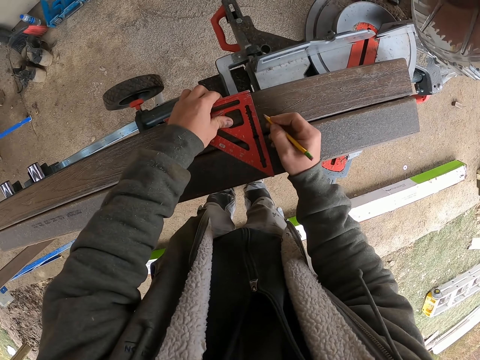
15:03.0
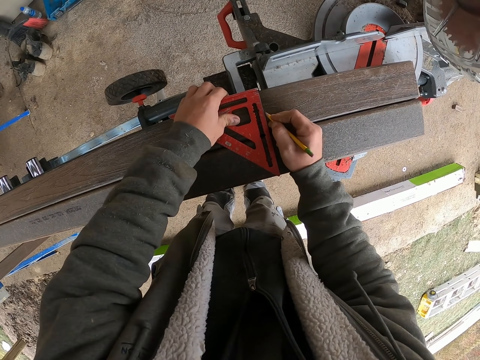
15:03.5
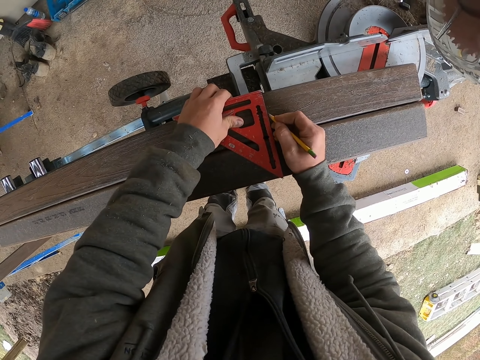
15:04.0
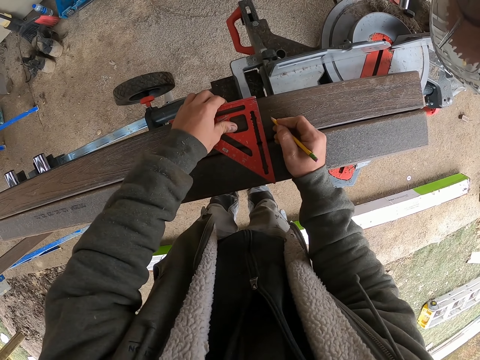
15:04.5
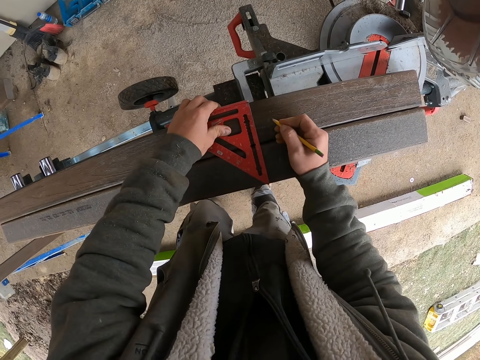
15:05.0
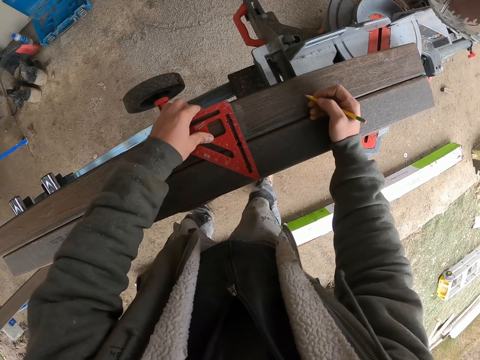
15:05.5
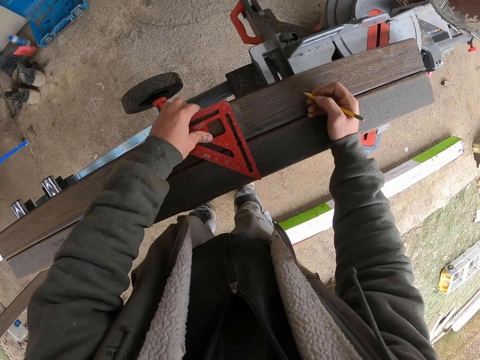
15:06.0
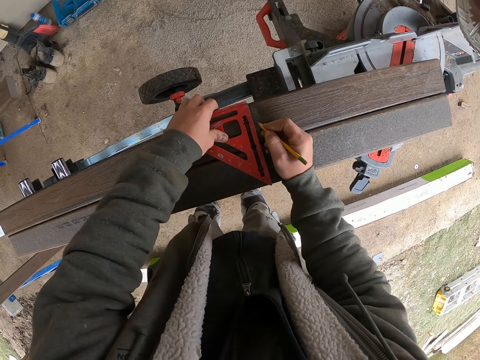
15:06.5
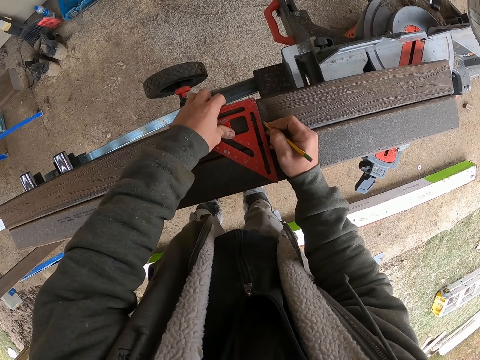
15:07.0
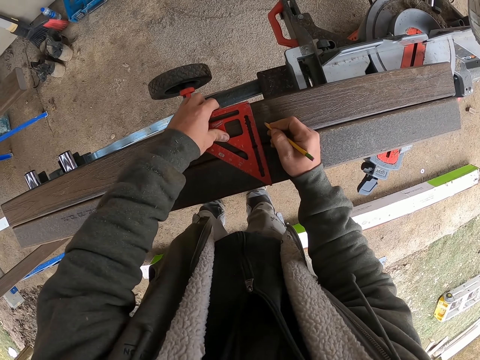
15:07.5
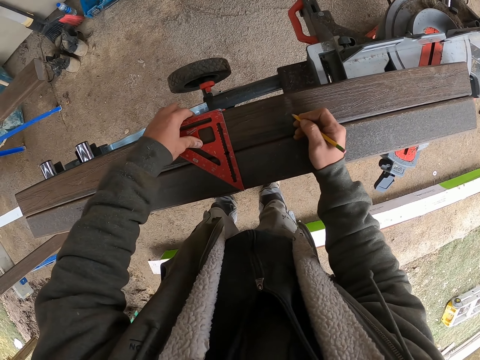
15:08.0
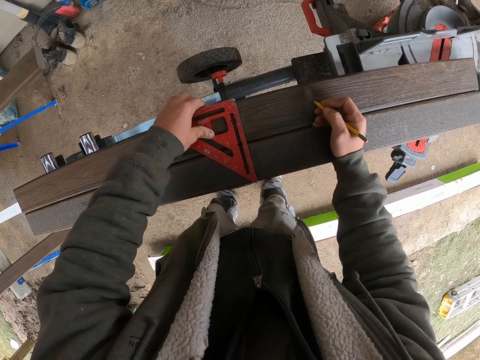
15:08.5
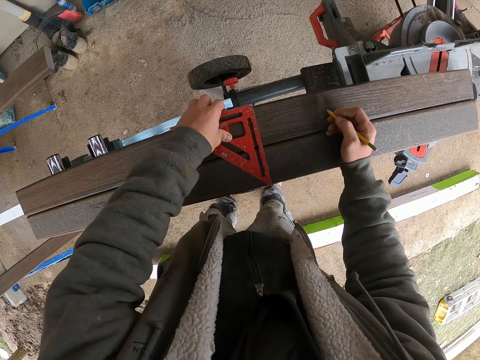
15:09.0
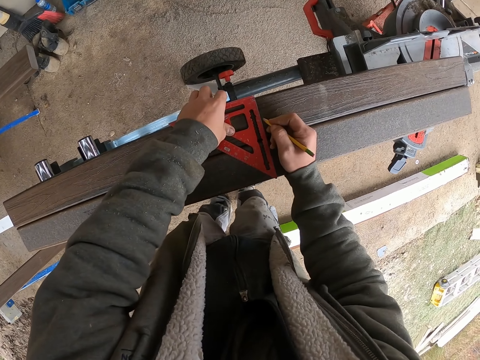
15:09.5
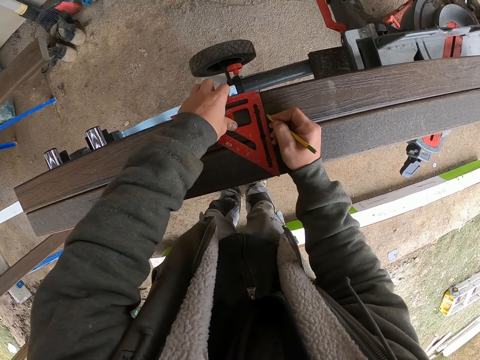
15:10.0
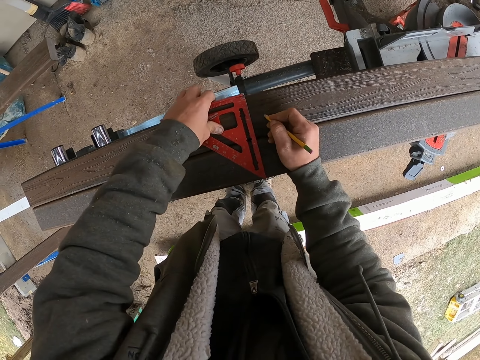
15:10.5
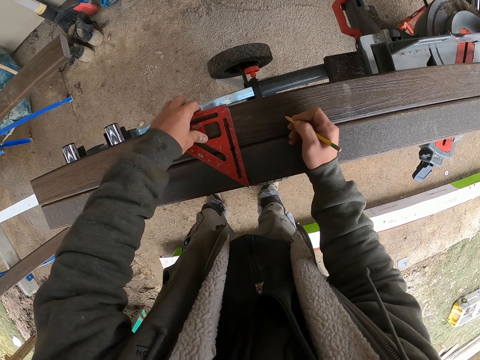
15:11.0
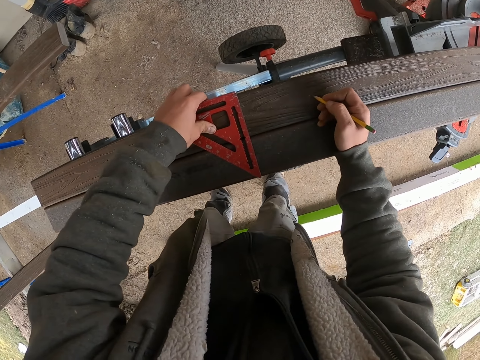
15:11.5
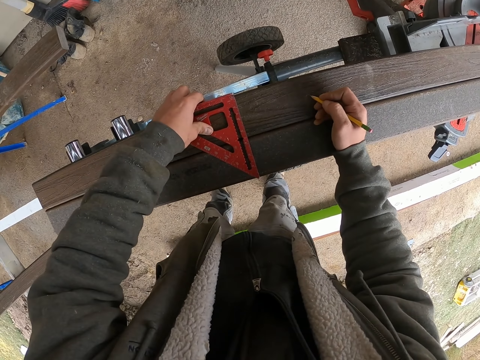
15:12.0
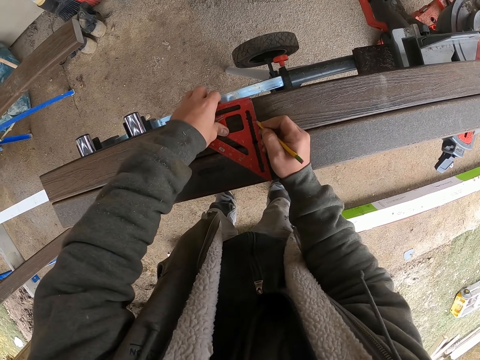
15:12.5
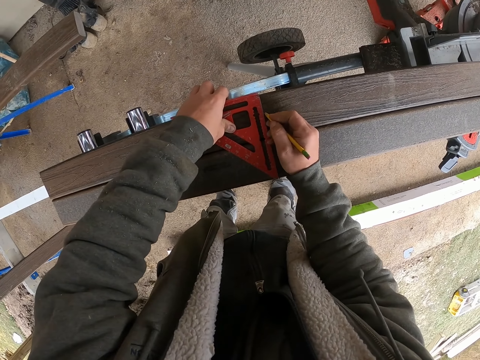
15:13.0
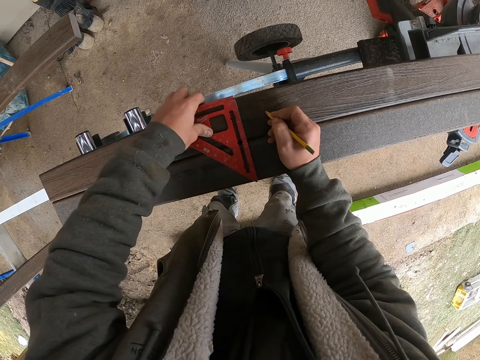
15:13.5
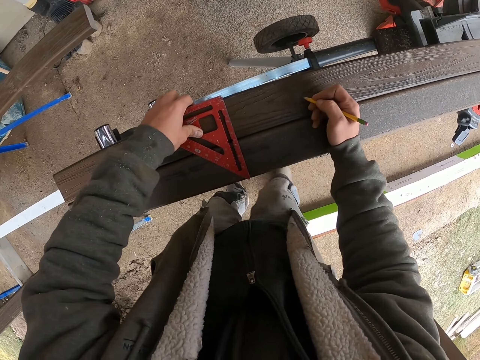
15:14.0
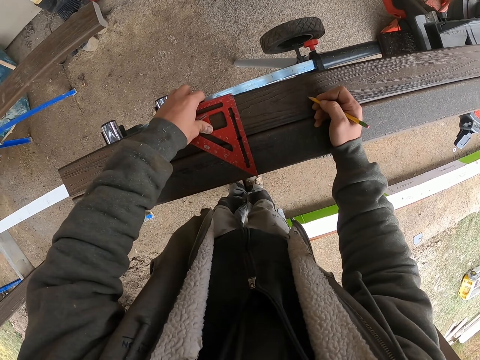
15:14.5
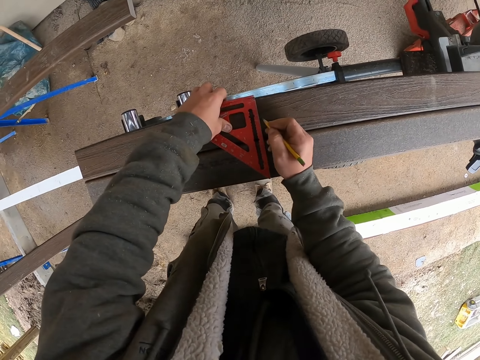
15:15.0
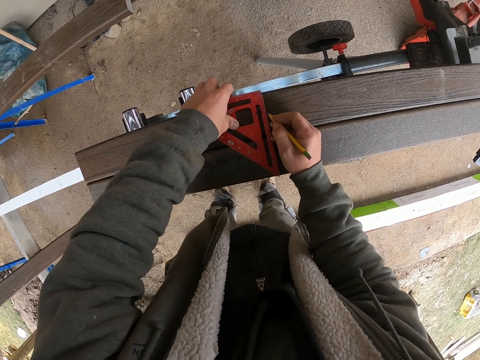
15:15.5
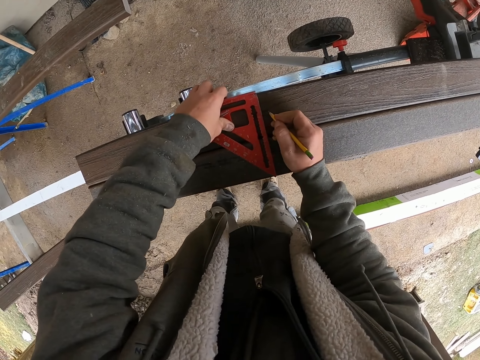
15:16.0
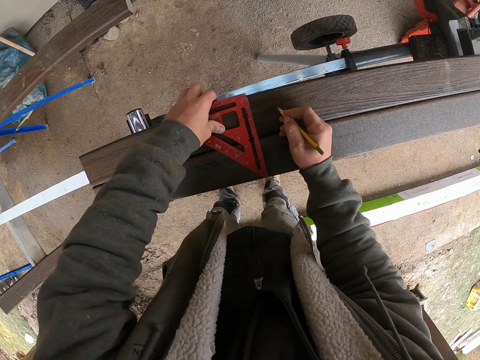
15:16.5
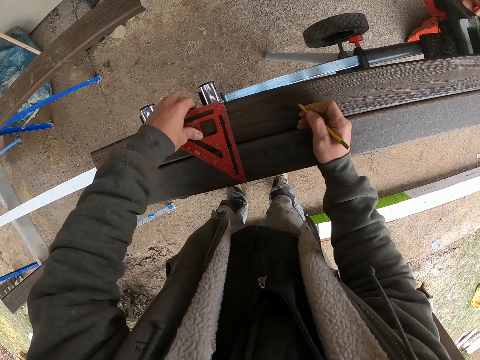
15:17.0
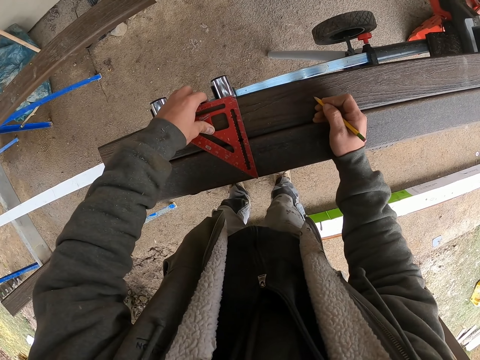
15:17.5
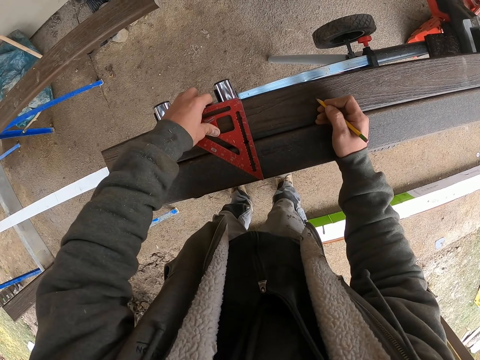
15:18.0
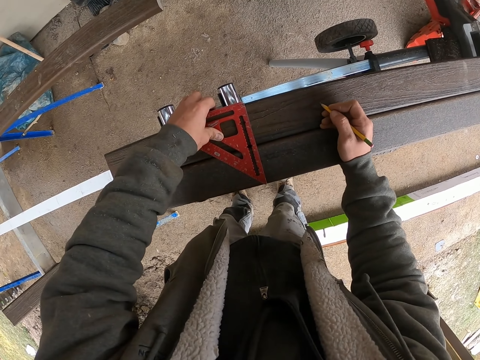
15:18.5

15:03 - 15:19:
The camera wearer marks the wood. They move the ruler. They mark the wood. They move the ruler. They mark the wood. They move the ruler. They mark the wood. They reposition the ruler. They mark the wood. They reposition the ruler. They mark the wood. They reposition the ruler. They reposition the ruler again.

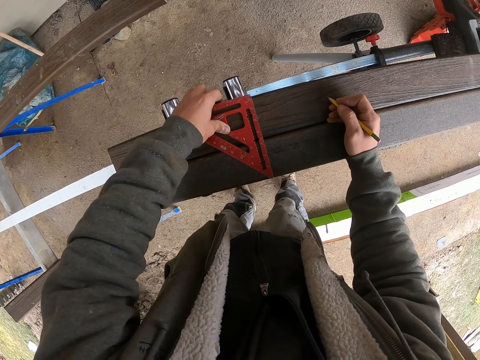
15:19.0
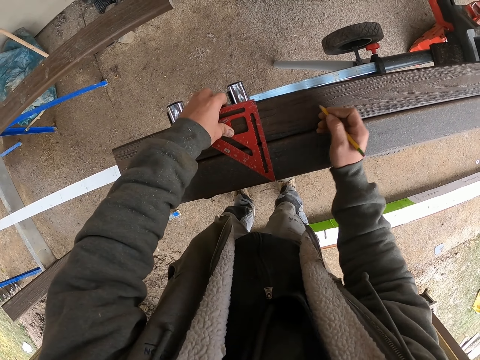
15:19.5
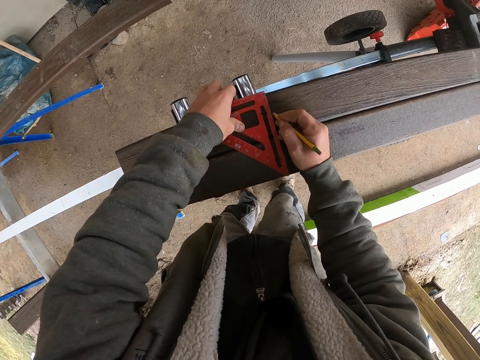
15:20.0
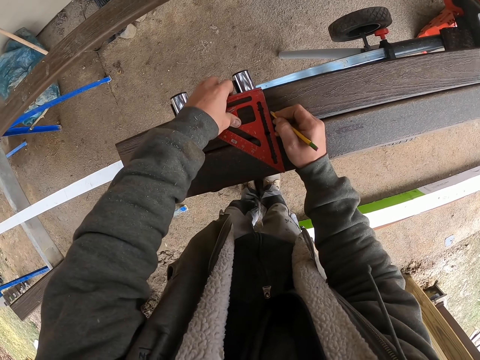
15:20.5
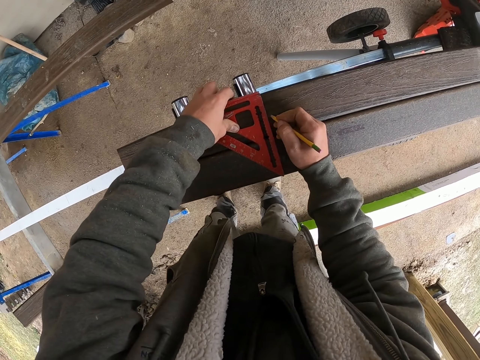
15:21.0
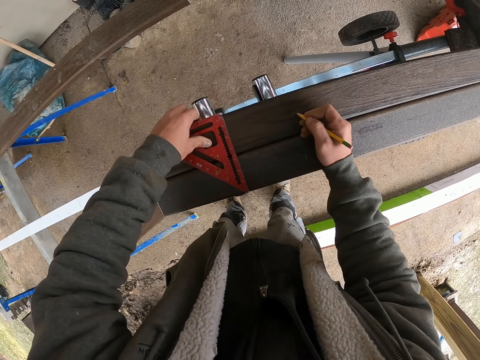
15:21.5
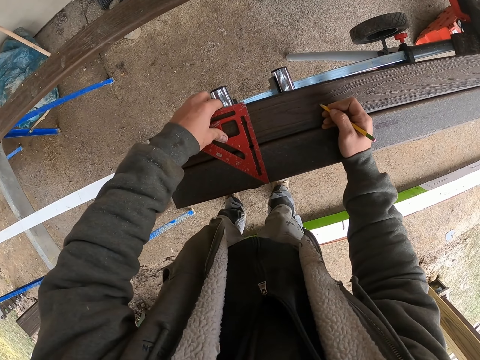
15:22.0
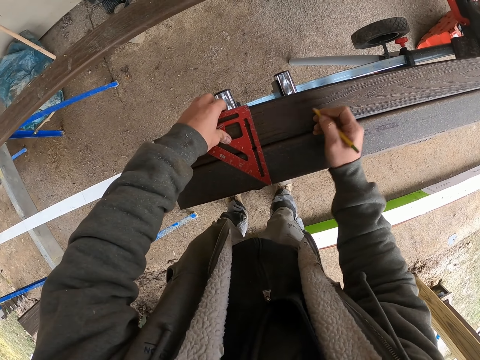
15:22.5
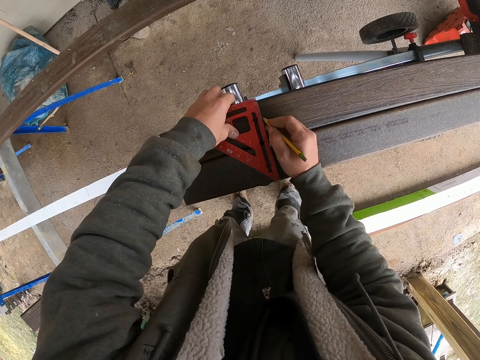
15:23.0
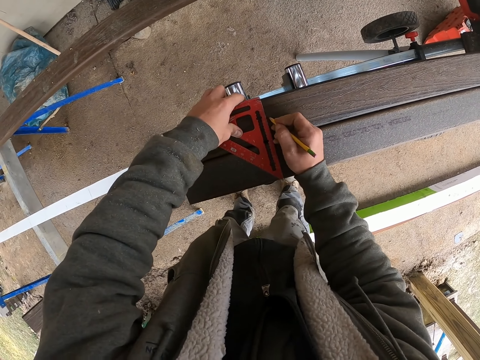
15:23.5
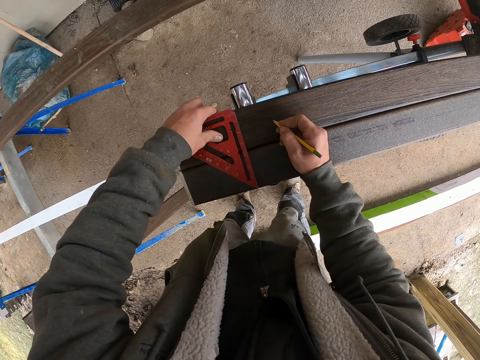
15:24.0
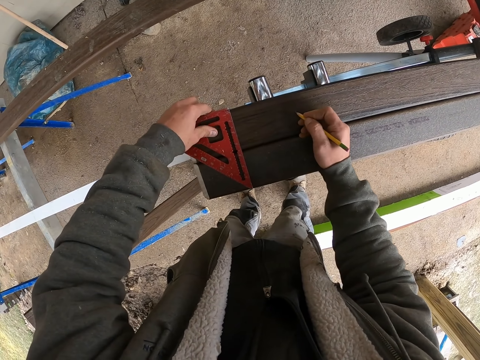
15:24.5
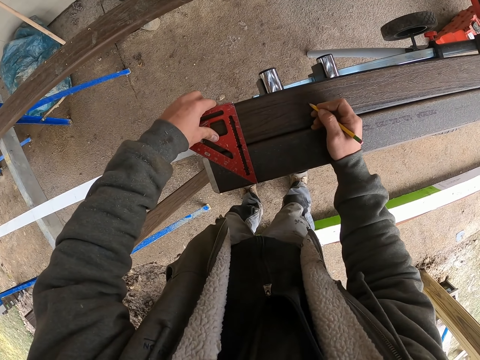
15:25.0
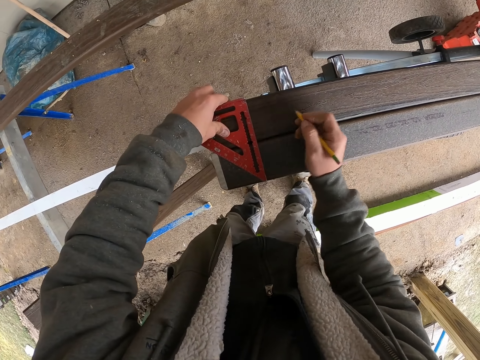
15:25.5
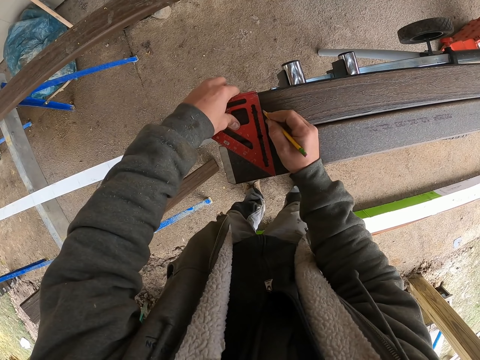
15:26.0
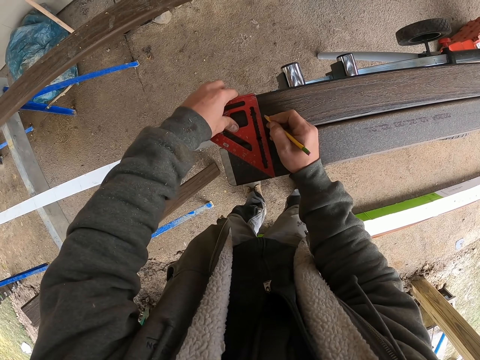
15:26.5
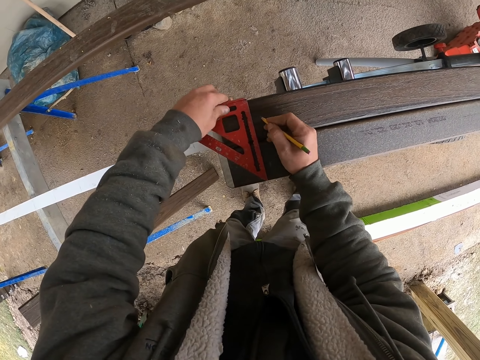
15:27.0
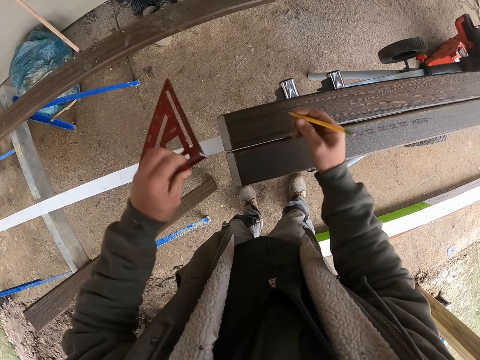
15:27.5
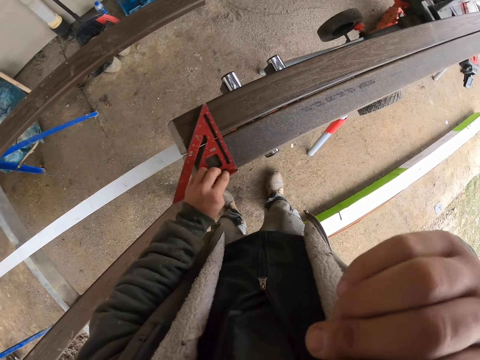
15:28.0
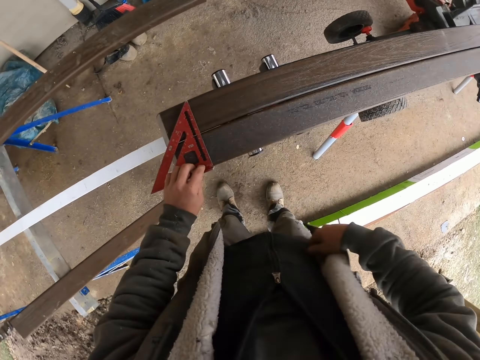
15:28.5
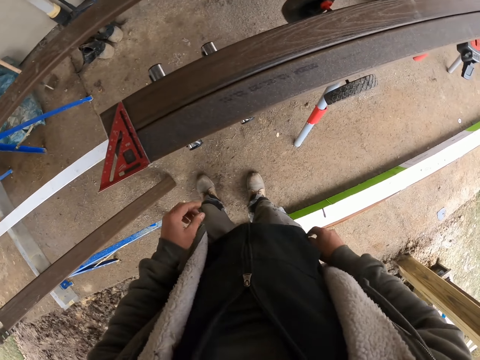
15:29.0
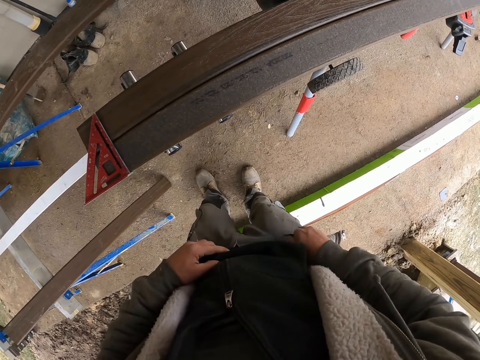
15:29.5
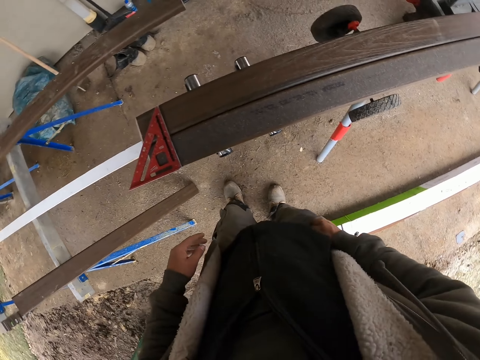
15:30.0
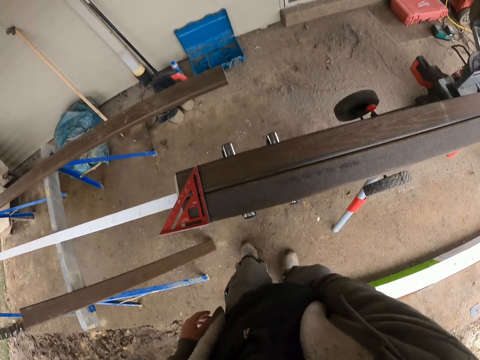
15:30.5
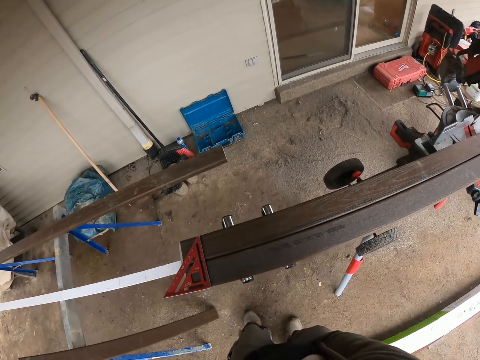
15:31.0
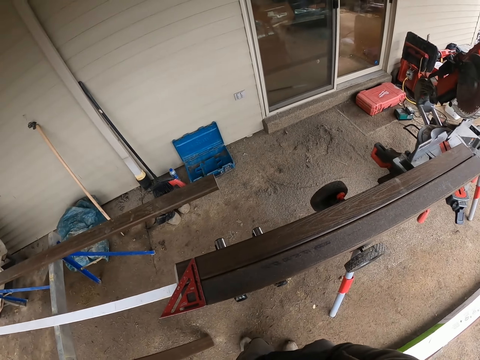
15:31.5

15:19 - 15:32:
The camera wearer marks wood. He moves a ruler. He marks the wood. He moves the ruler. He marks the wood. He moves the ruler. He lifts the ruler. He places the pencil on the right ear. He drops the ruler. He puts a hand in the pocket. He holds his top.
